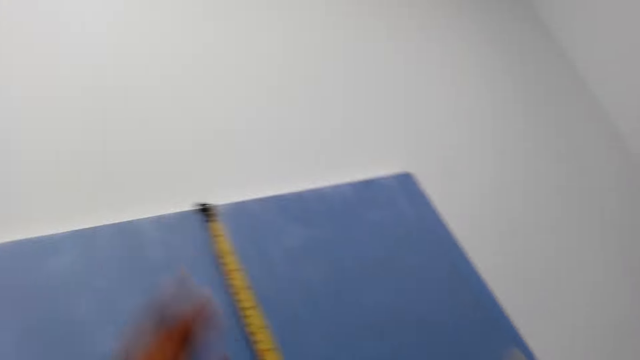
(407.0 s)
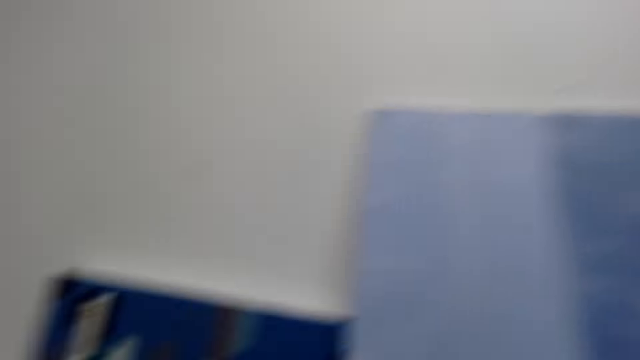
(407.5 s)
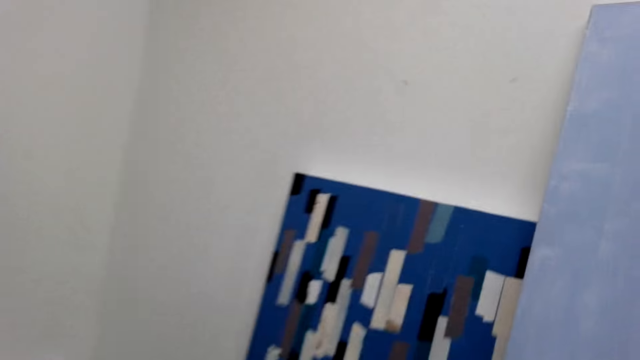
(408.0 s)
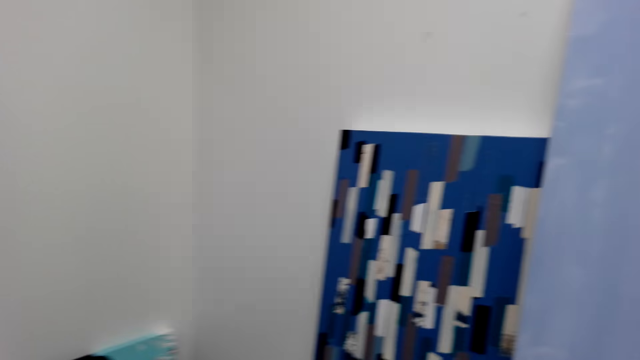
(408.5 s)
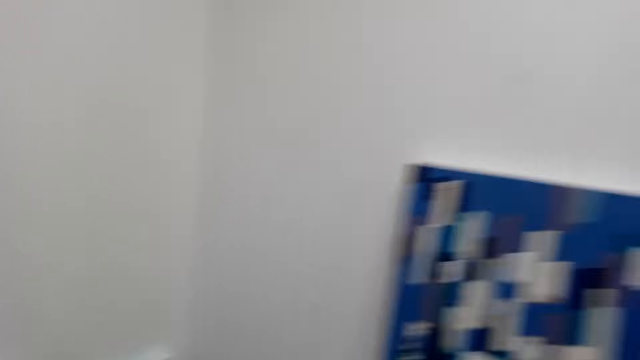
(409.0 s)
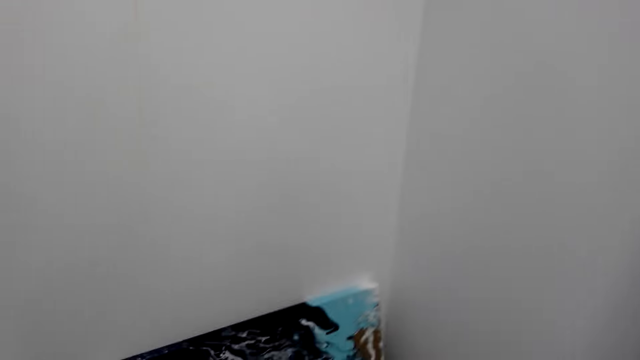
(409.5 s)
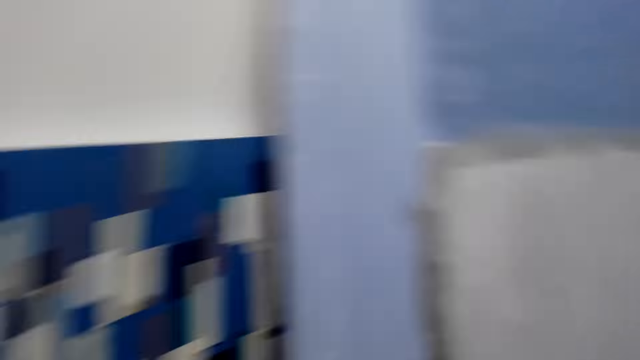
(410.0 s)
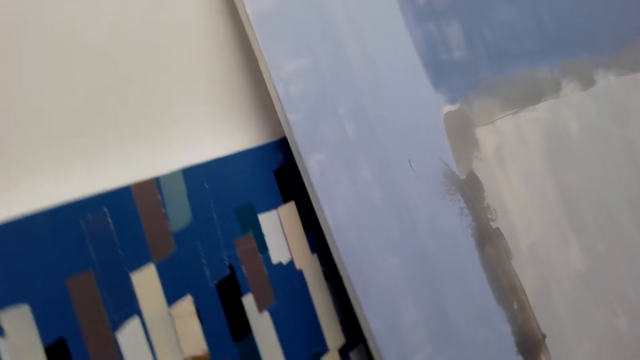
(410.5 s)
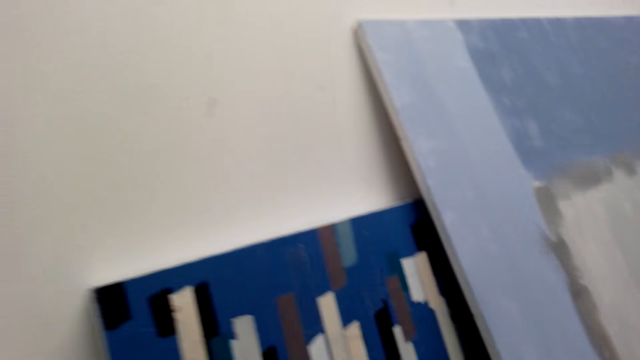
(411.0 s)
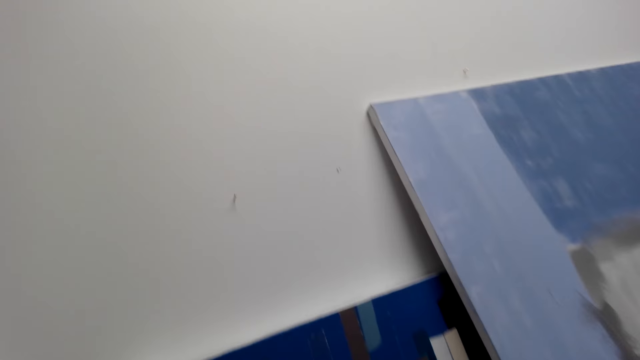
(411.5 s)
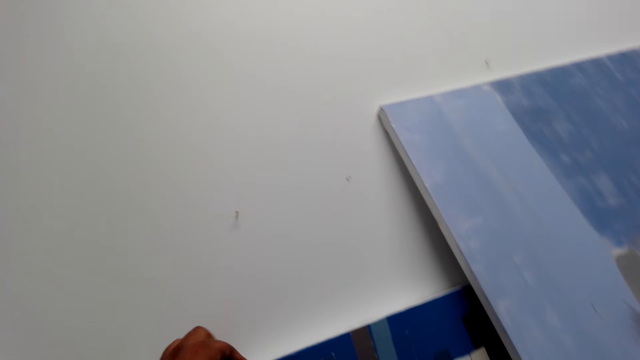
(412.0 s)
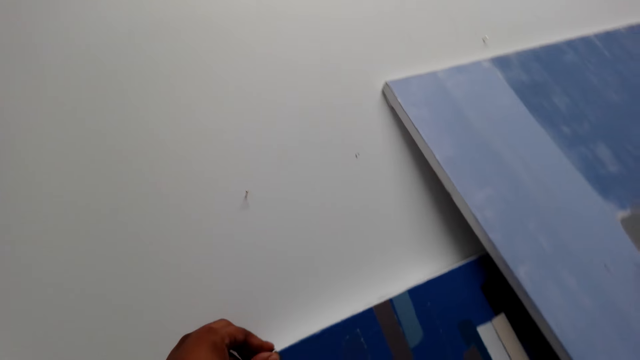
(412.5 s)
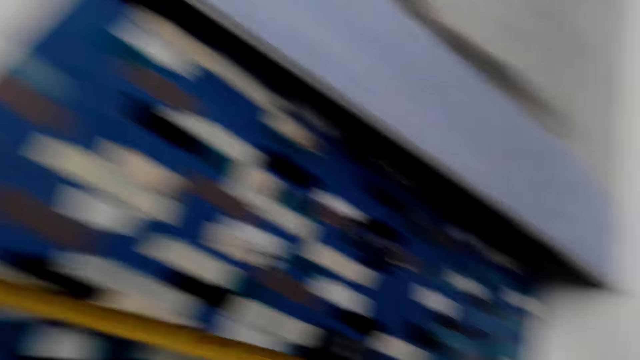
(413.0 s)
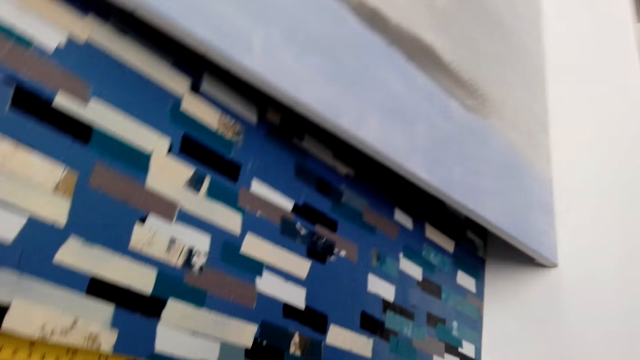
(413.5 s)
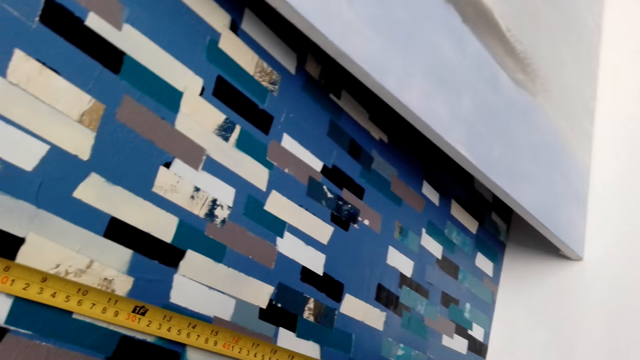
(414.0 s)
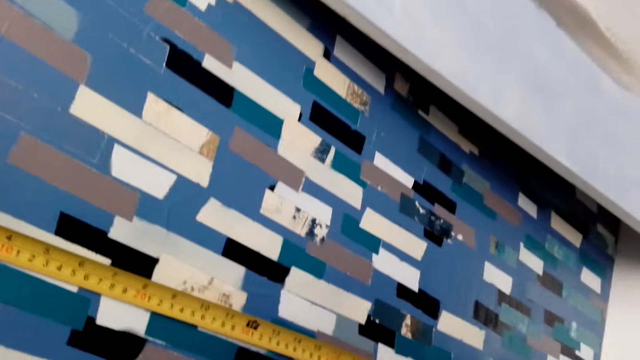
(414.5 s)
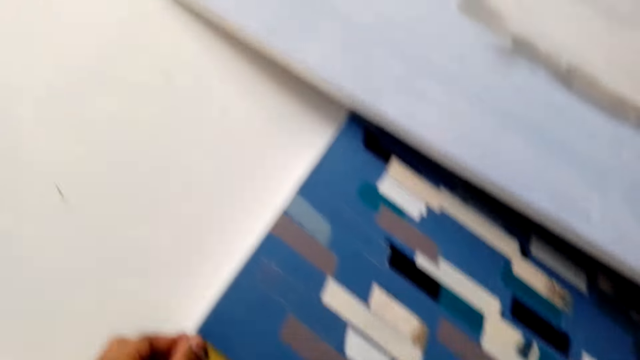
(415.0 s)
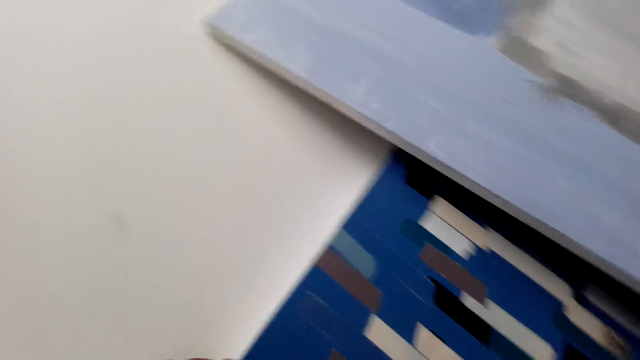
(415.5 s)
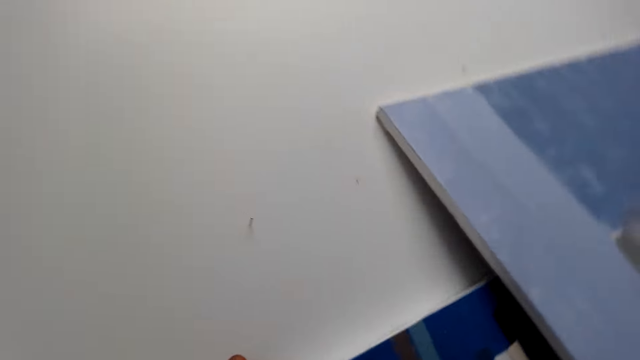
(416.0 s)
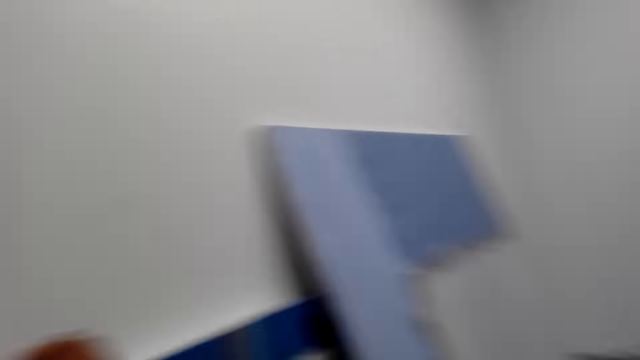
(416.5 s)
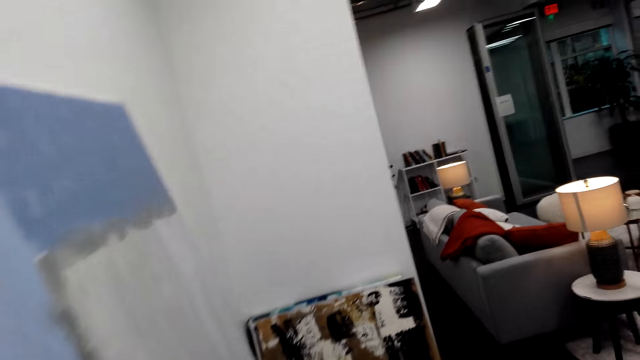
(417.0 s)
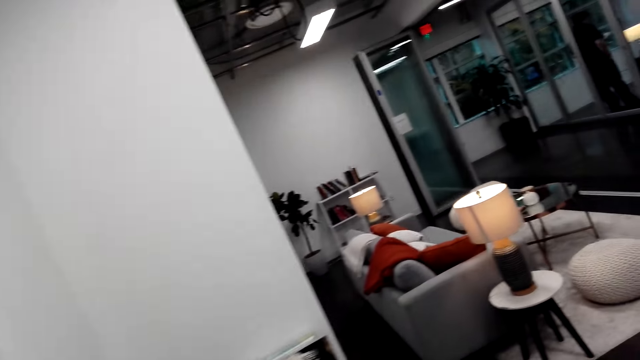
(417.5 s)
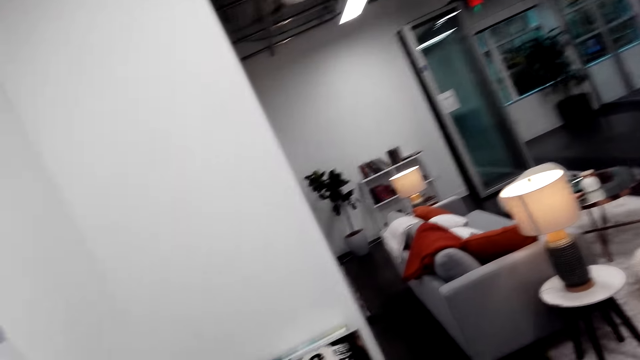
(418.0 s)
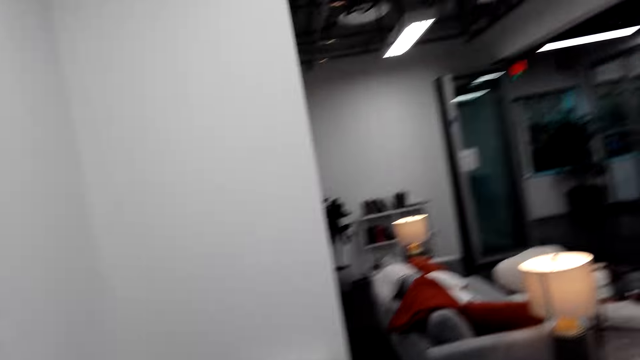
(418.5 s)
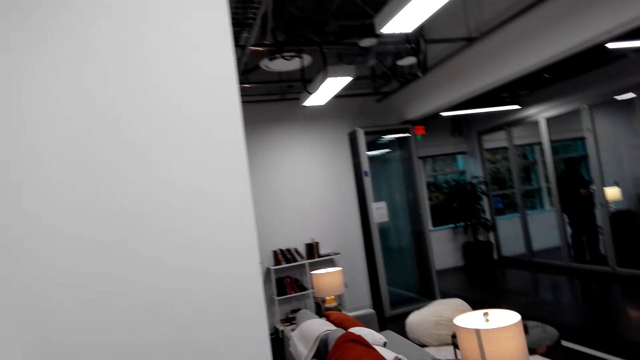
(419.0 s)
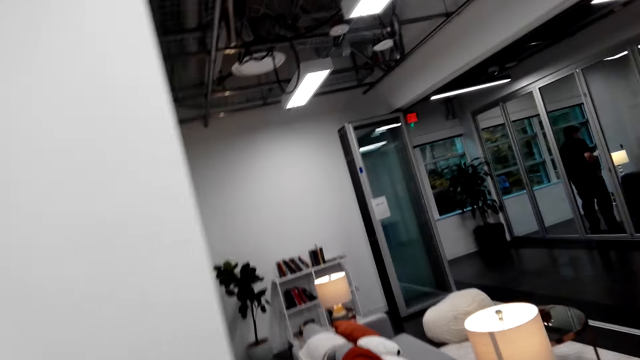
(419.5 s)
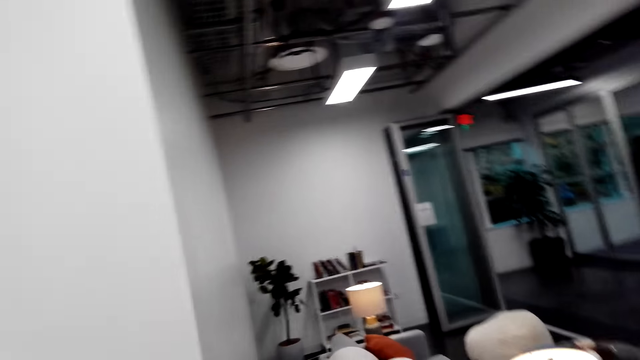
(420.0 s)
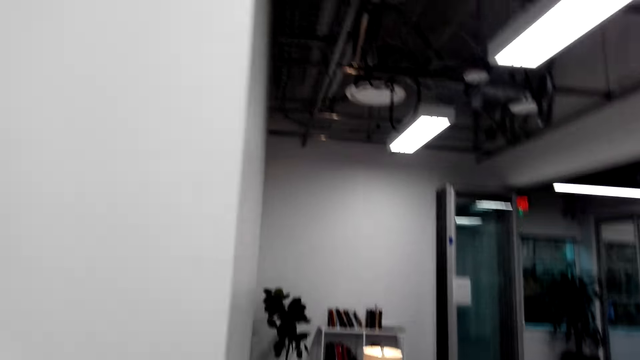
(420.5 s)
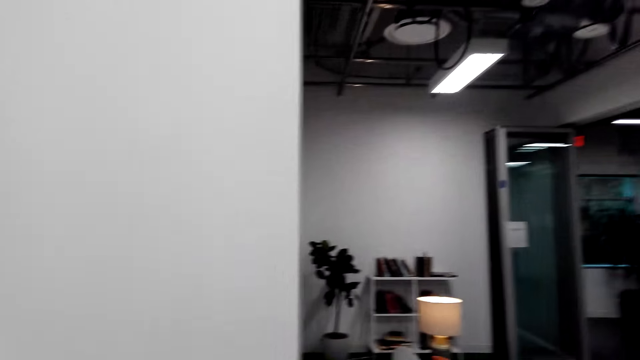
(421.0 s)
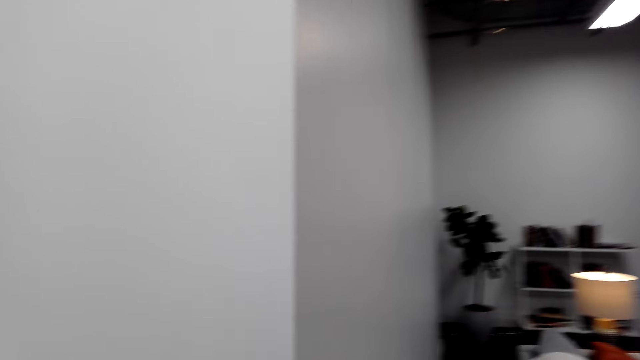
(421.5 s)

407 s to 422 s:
The camera wearer measures the cupboard. They look around the room. They sing. They measure the cupboard. They sing. They move around the room.

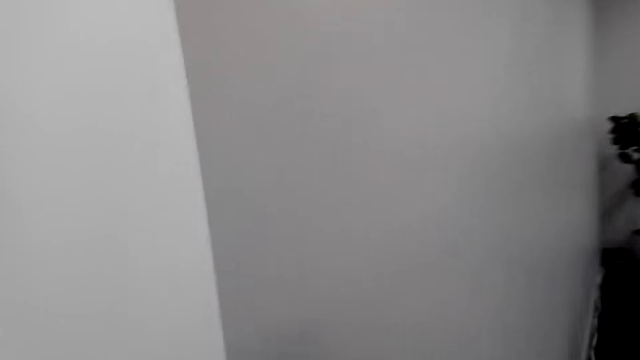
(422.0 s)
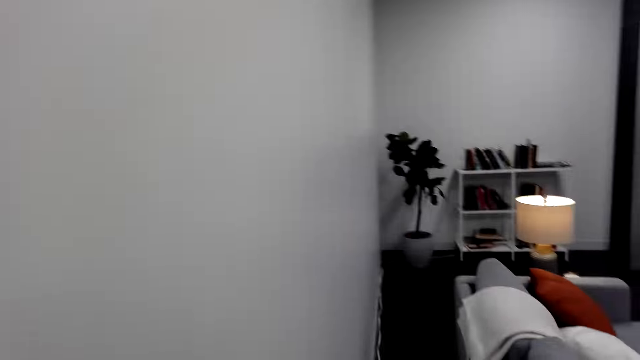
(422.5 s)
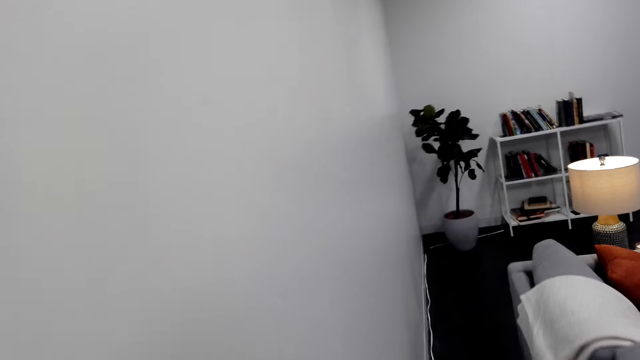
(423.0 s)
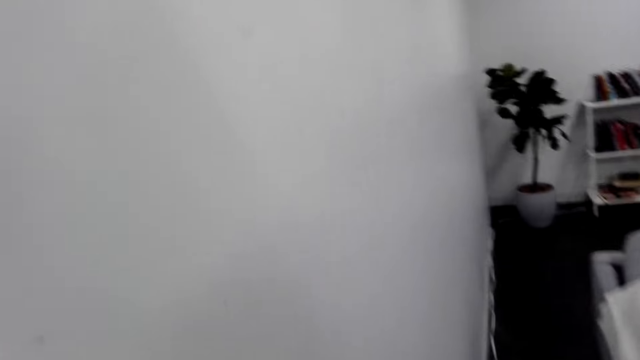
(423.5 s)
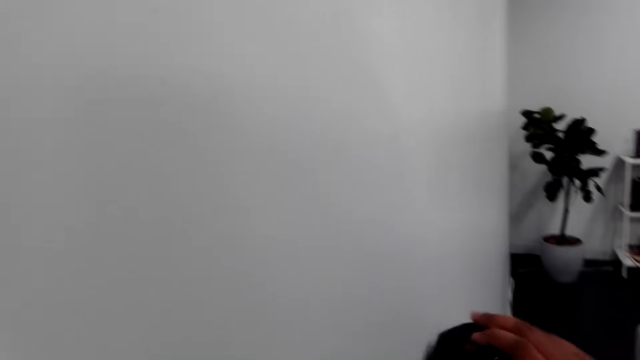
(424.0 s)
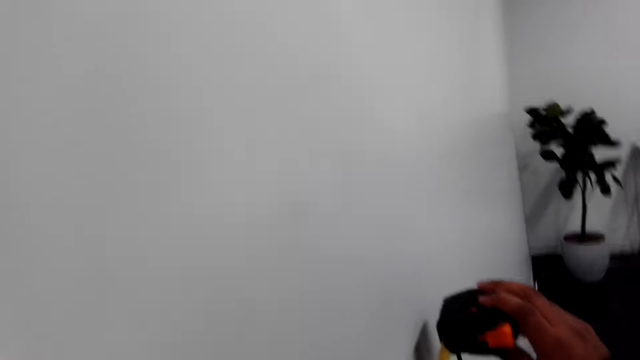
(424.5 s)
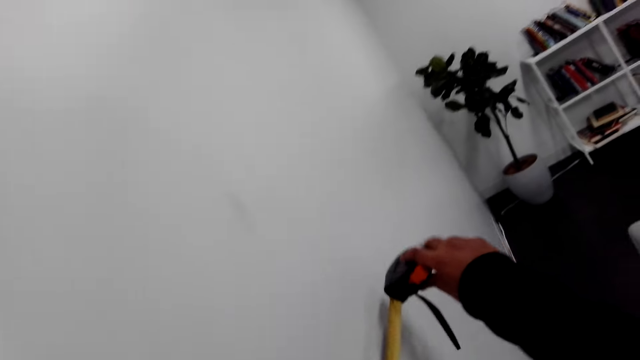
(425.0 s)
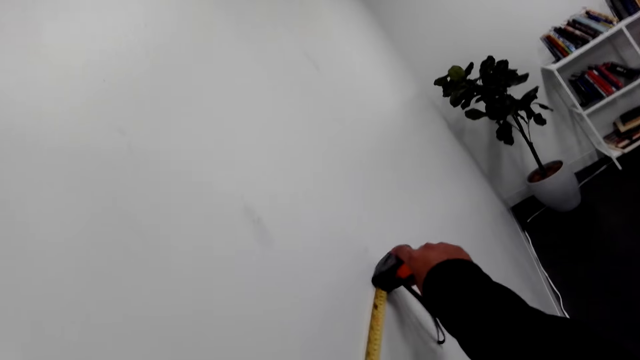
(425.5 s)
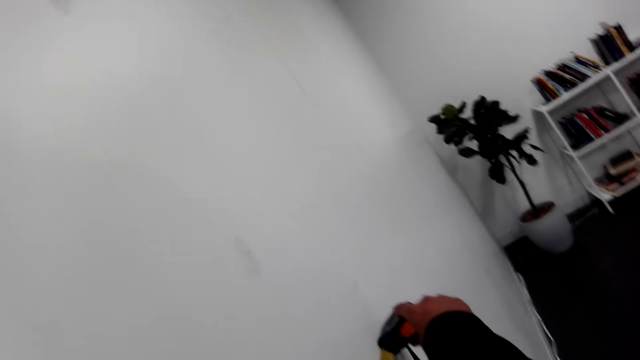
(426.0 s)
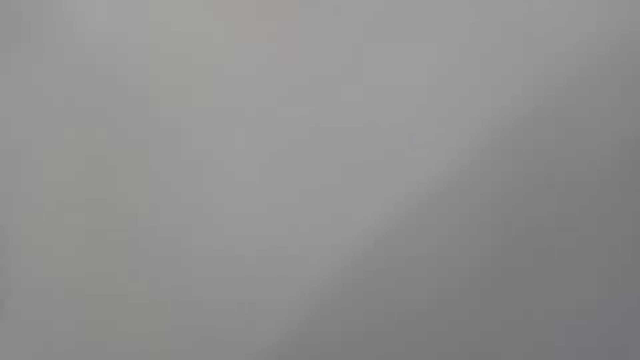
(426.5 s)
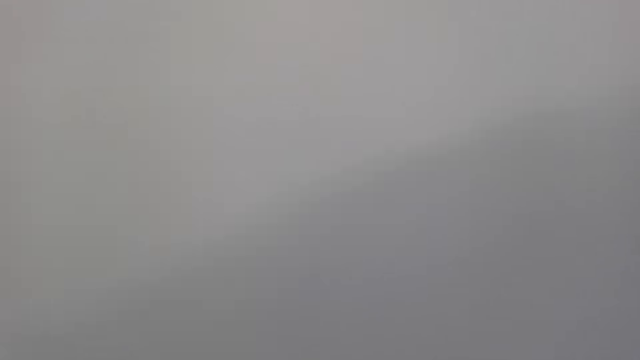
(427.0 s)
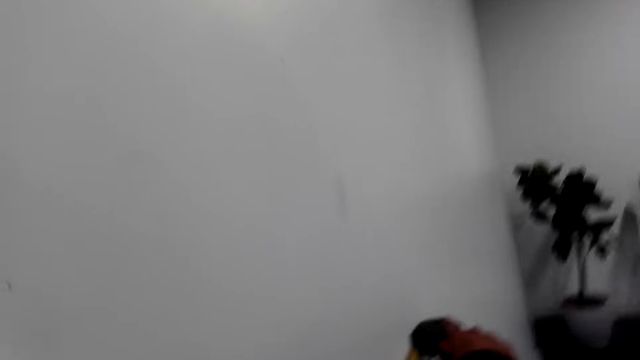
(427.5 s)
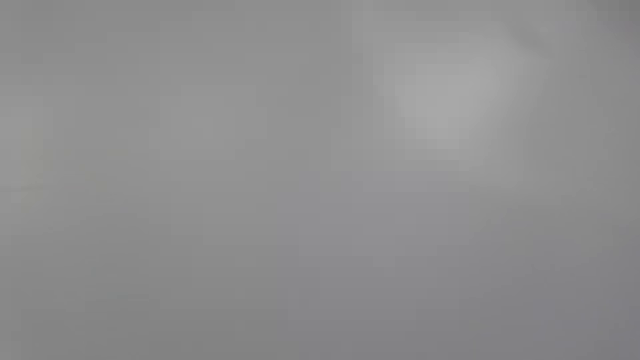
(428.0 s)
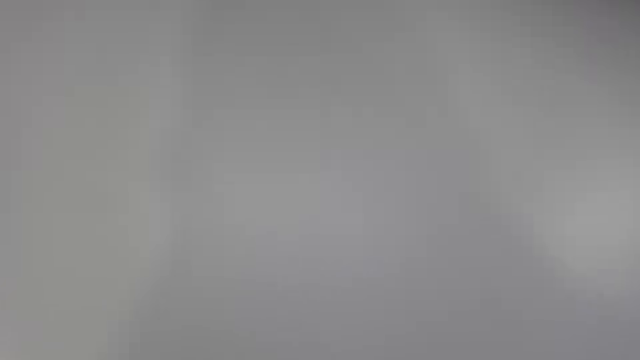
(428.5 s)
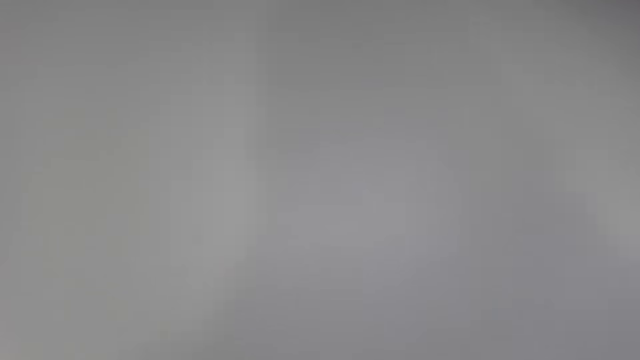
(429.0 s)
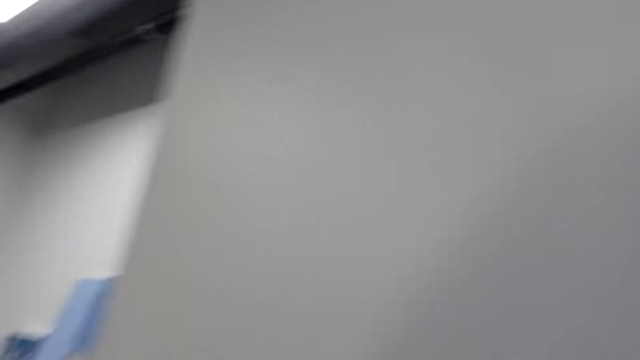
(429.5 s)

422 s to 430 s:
The camera wearer measures the wall.
